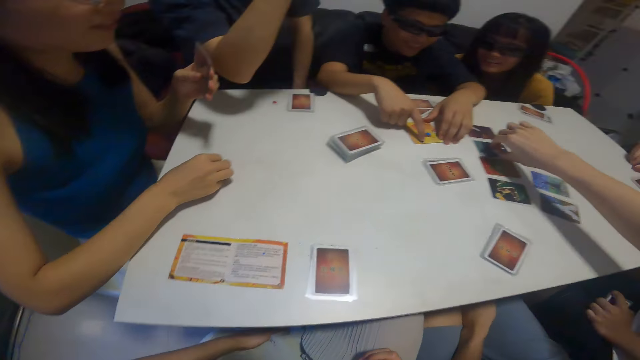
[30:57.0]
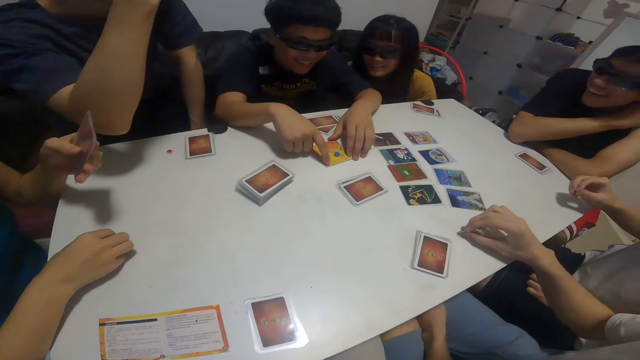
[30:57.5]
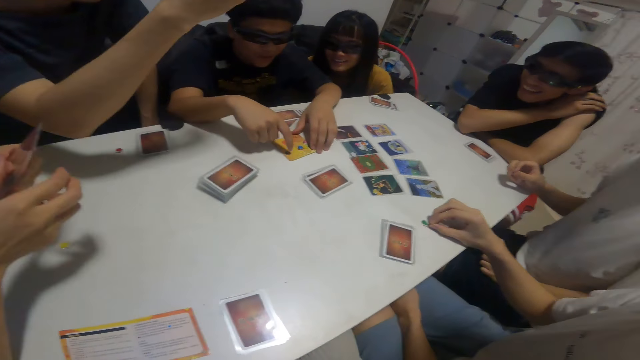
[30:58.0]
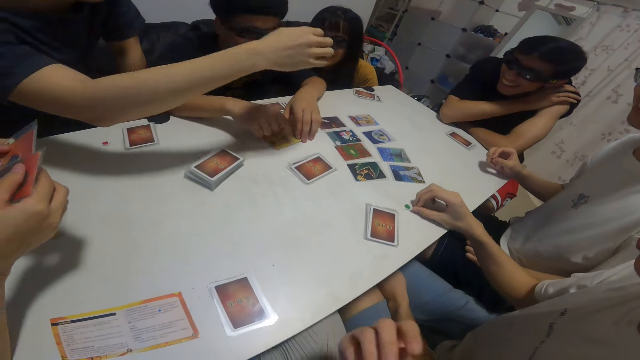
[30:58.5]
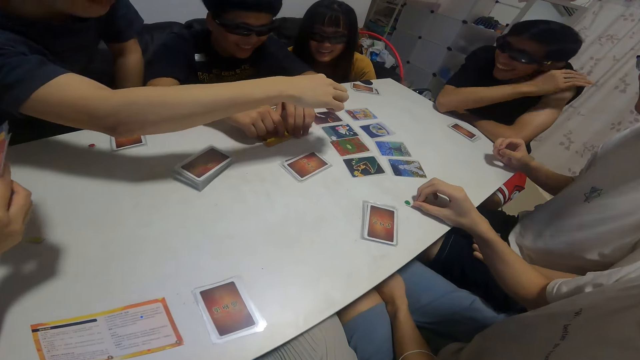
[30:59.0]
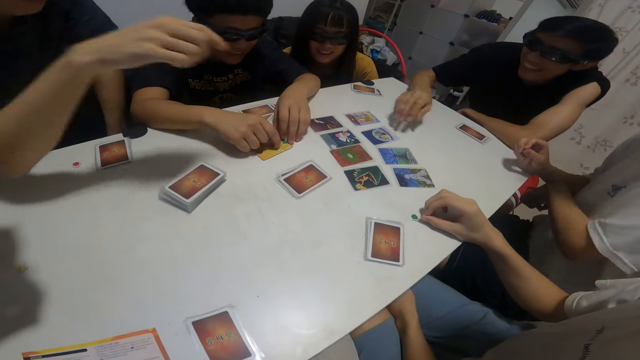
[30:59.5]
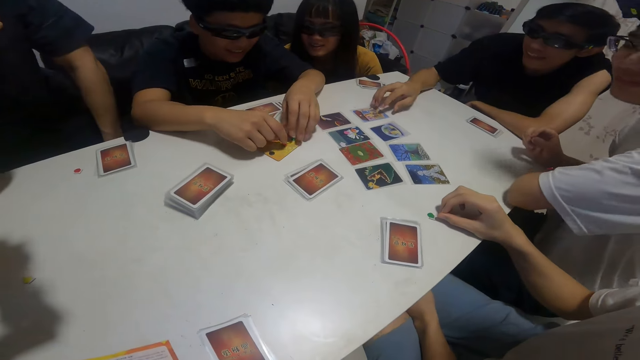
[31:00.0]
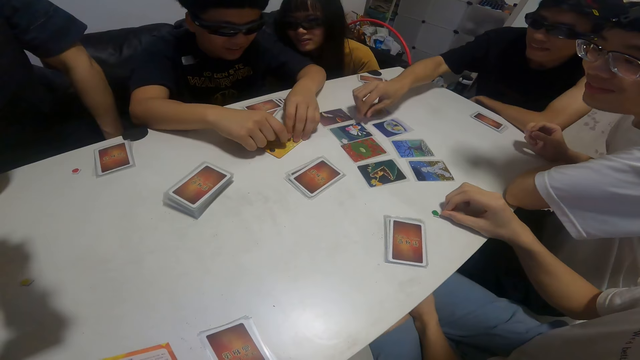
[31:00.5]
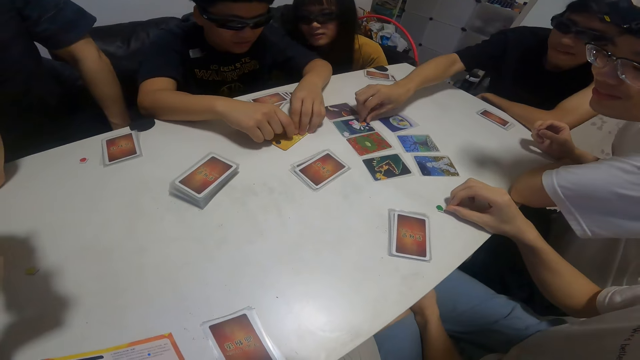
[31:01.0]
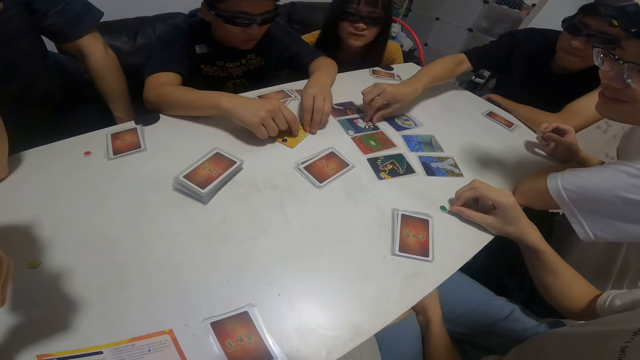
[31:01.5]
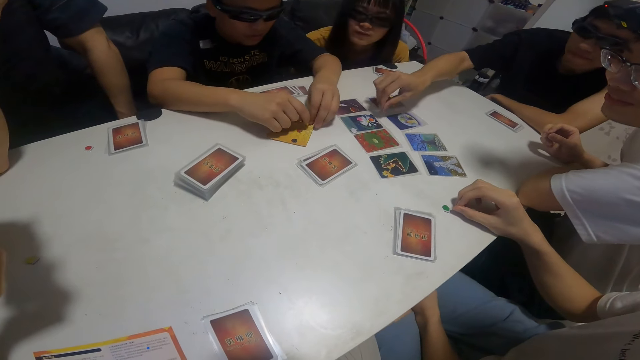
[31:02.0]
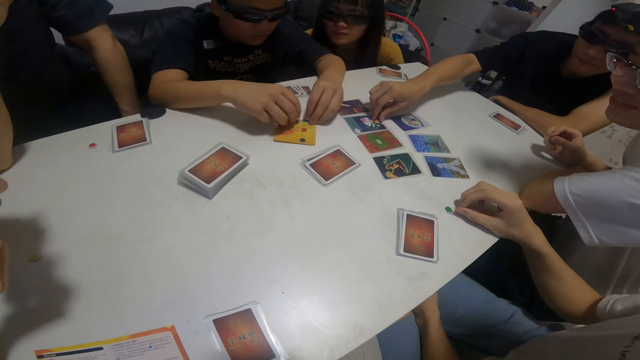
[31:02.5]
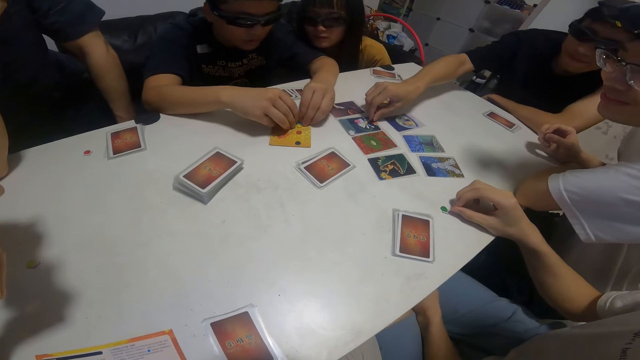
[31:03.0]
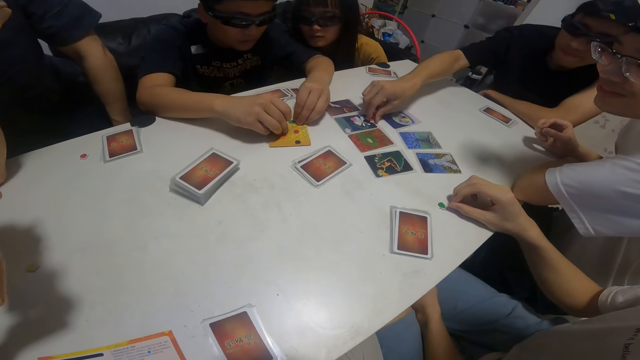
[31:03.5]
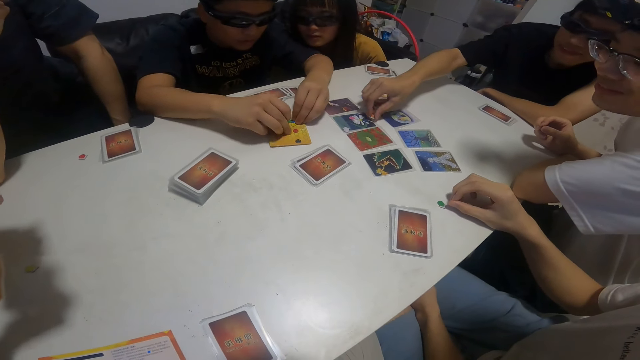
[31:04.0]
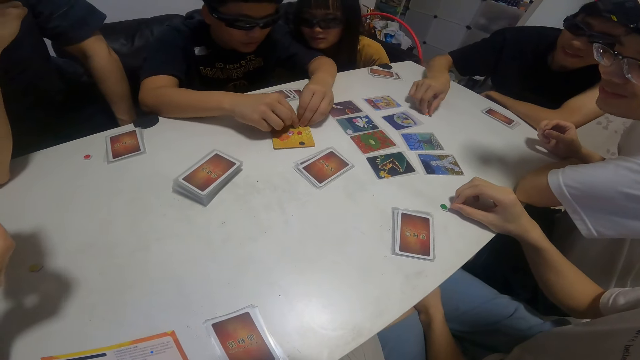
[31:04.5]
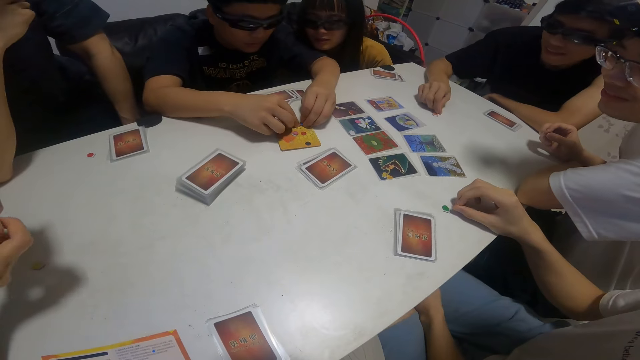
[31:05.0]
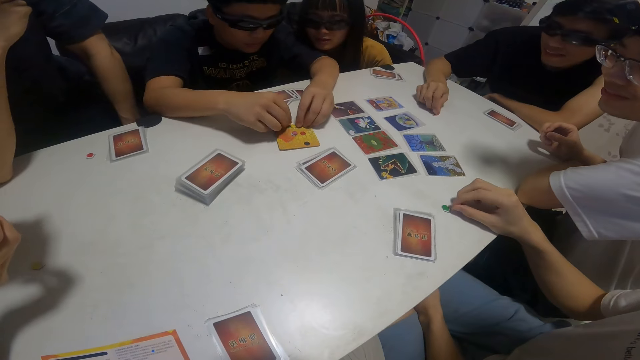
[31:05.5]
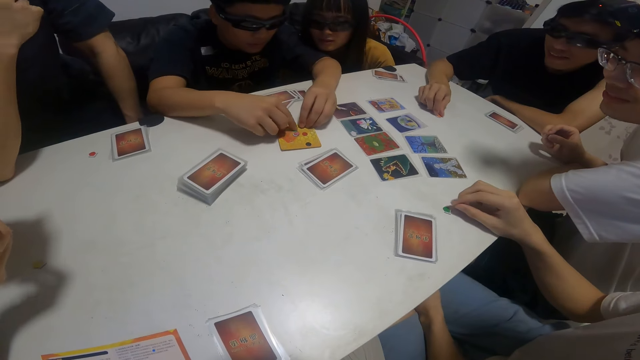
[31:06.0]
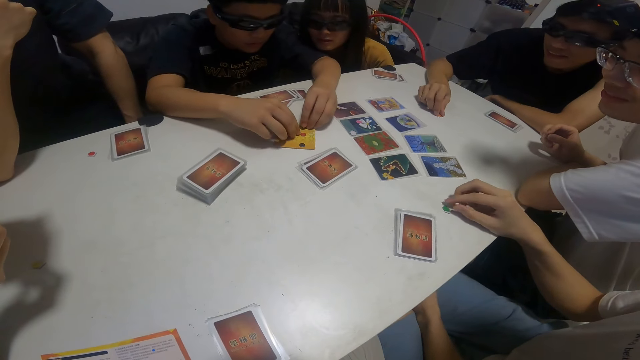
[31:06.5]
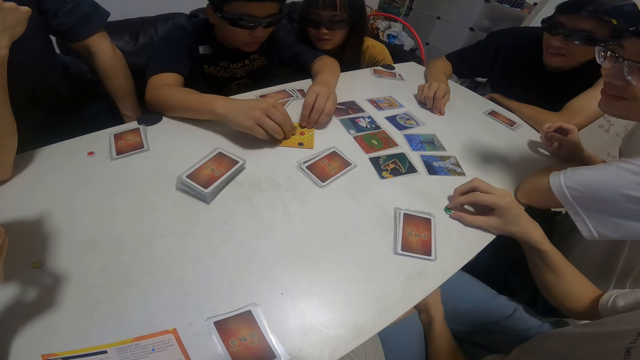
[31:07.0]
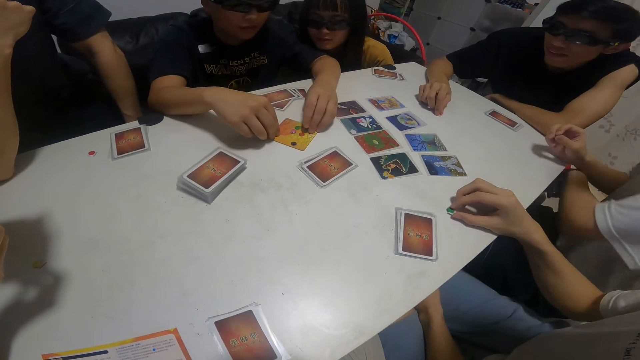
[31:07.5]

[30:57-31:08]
The boy moves pebbles around the table with his right hand. Another boy moves pebbles around the table with his right hand.

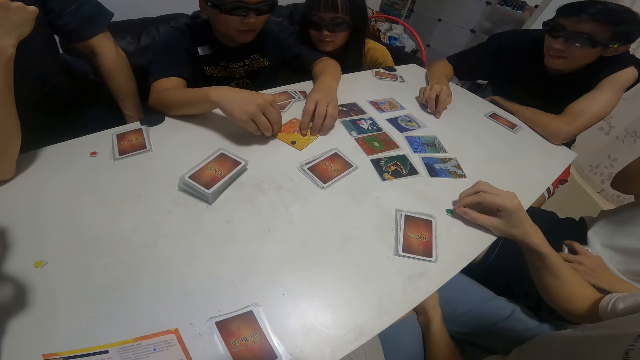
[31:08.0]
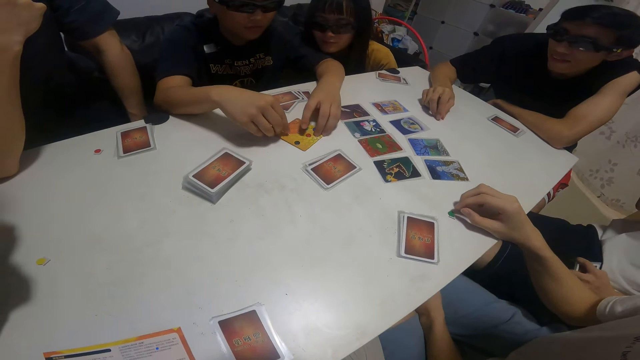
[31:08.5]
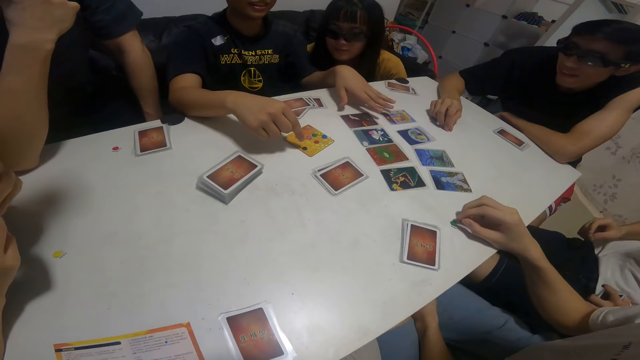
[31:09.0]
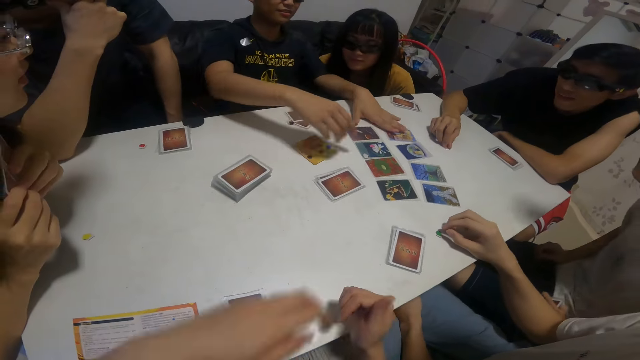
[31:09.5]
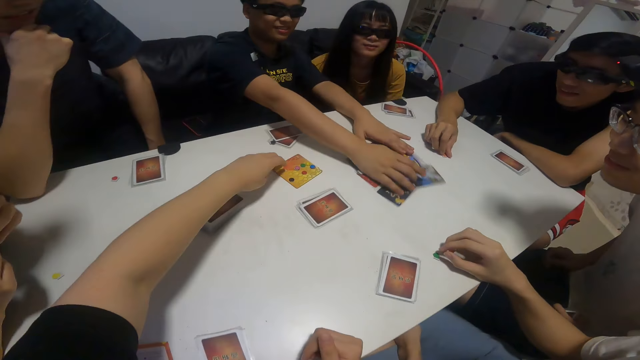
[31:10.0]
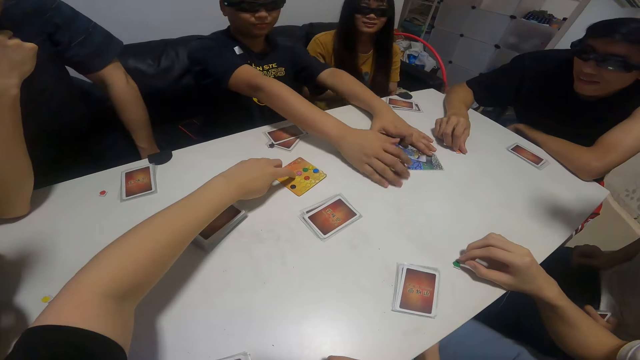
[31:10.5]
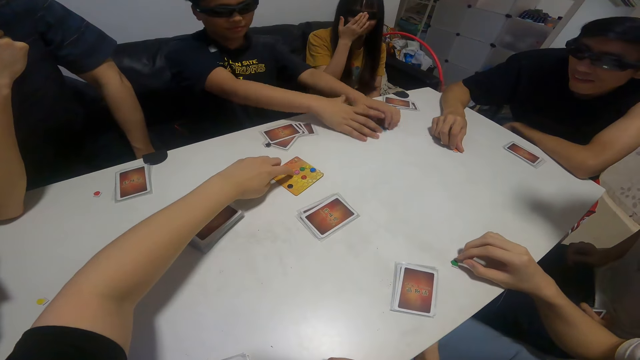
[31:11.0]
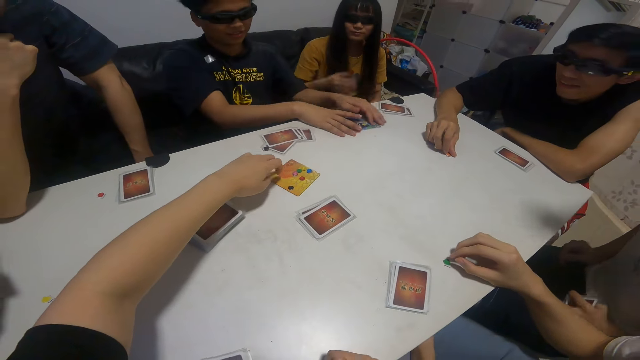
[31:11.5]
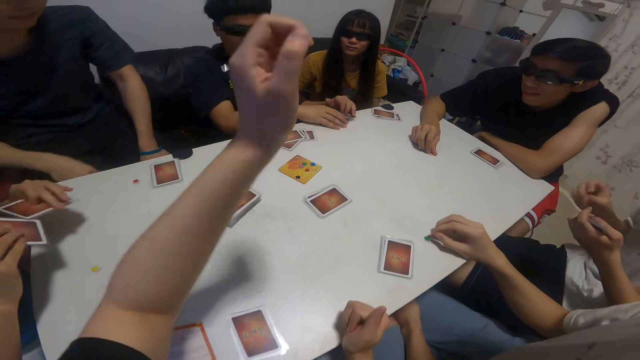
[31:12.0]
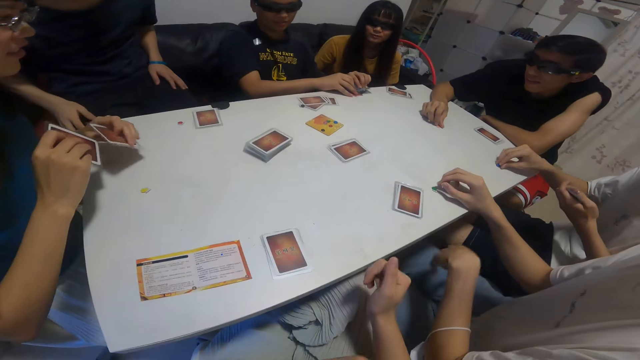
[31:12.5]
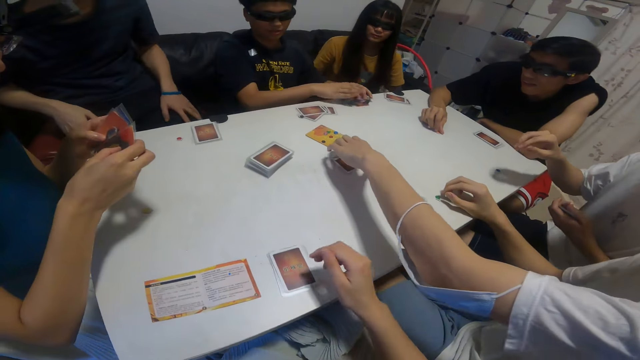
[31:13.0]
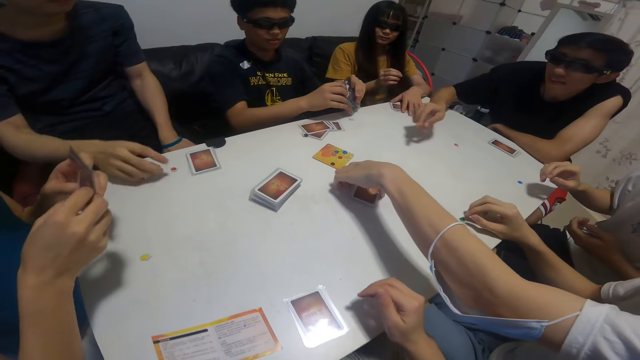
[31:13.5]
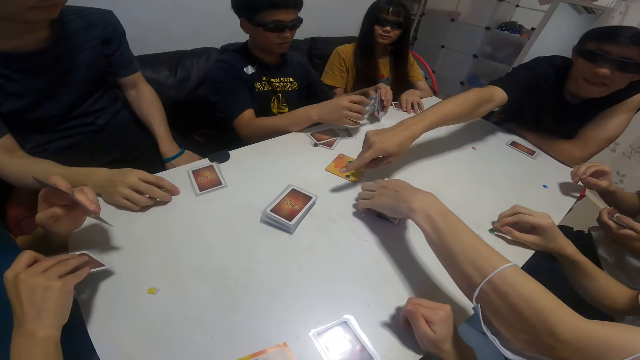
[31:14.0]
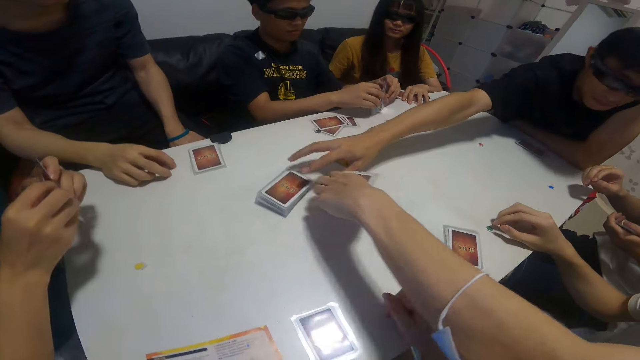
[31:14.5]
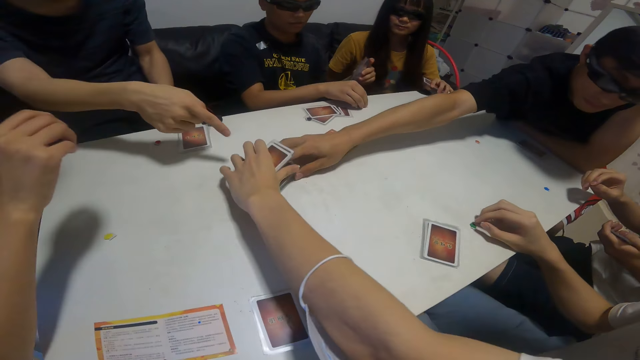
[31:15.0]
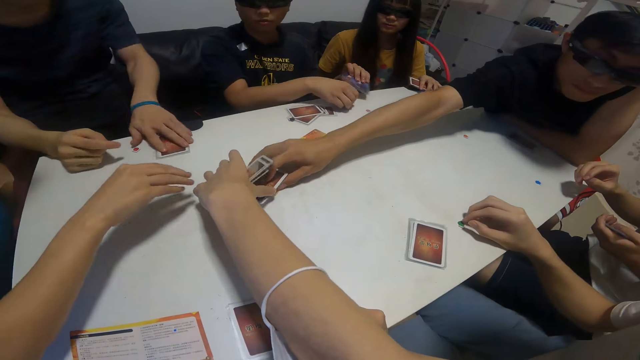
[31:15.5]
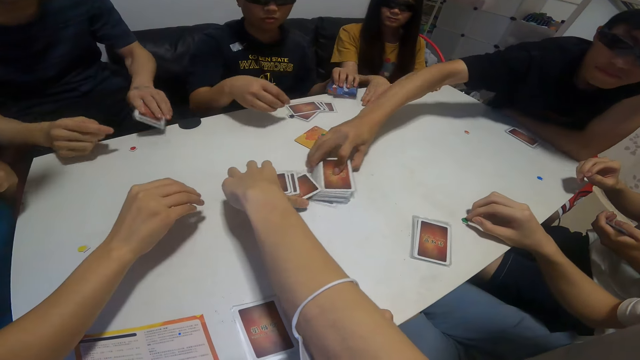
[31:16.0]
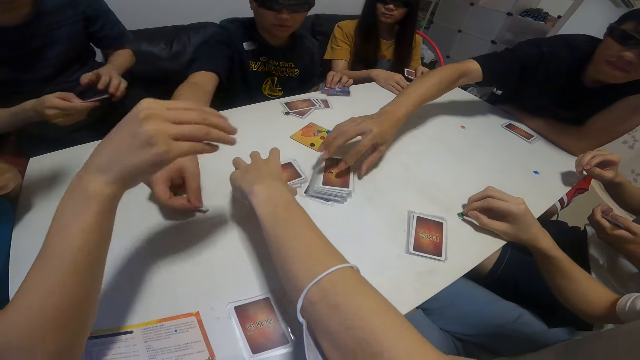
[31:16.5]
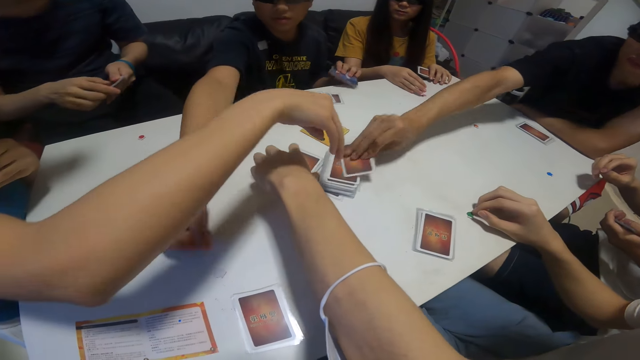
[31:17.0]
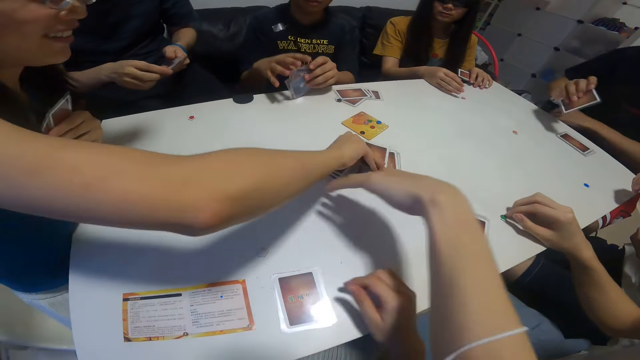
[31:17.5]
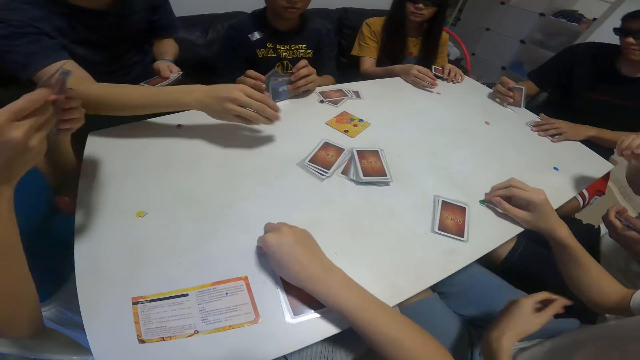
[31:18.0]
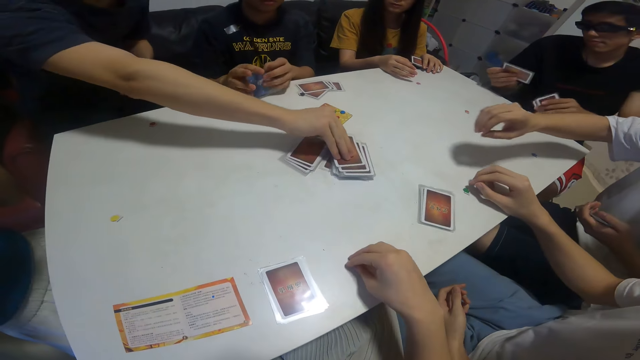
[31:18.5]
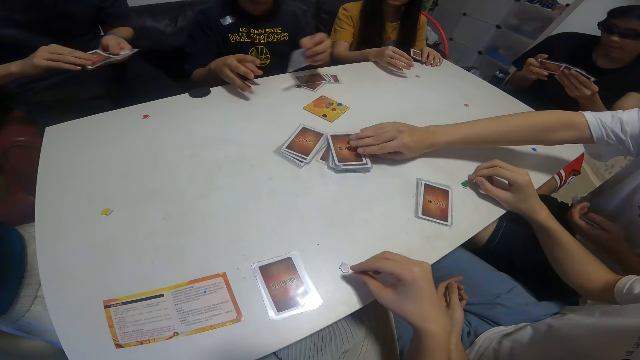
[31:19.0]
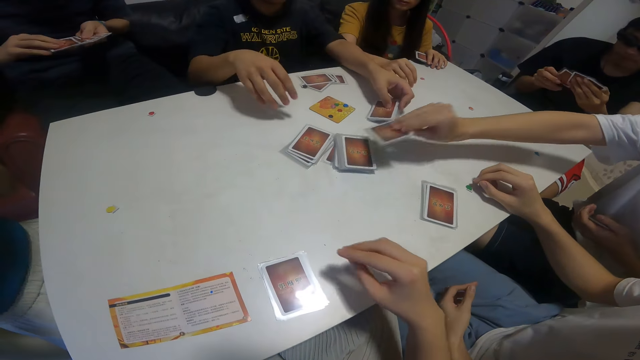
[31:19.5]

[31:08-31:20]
The boy packs cards on the table with his hands. Another boy moves cards around the table with his left hand. A third boy moves the deck of cards around the table with his right hand. A fourth boy moves pebbles around the table with his right hand. The third boy picks up a card from the deck of cards on the table with his right hand. The girl picks up a card from the deck of cards on the table with her right hand. The fourth boy shuffles the cards in his hands. A fifth boy picks up a card from the deck of cards on the table with his right hand. A sixth boy picks up a card from the deck of cards on the table with his right hand.
